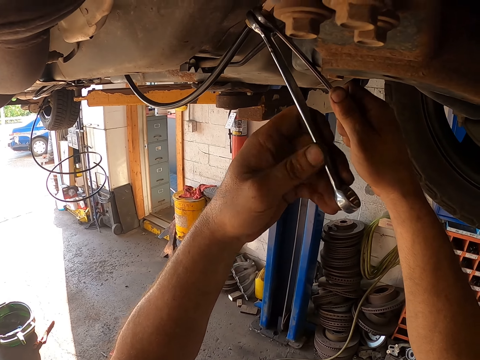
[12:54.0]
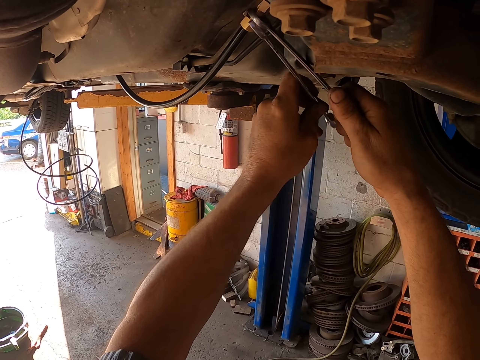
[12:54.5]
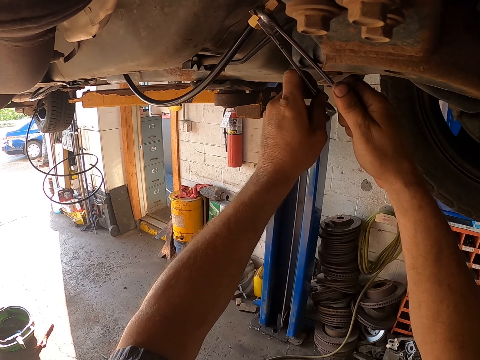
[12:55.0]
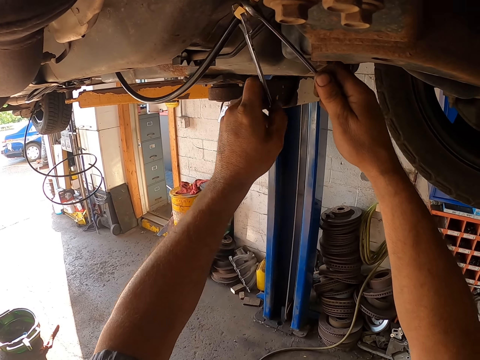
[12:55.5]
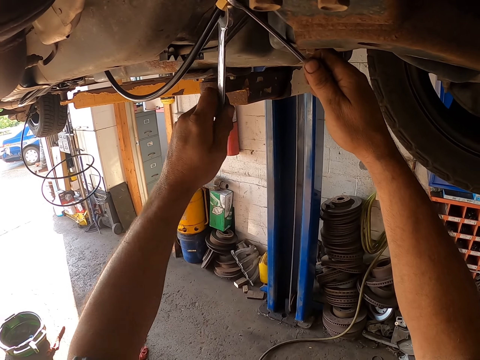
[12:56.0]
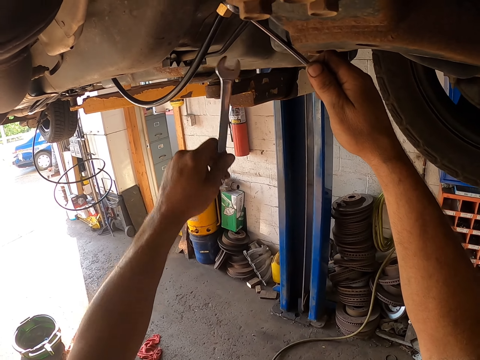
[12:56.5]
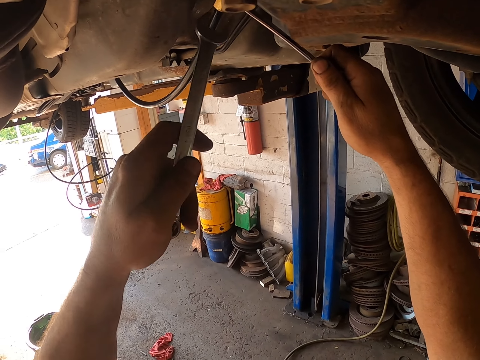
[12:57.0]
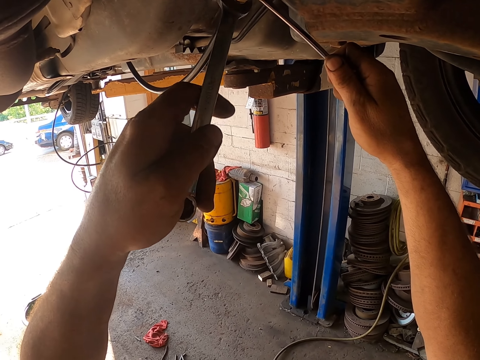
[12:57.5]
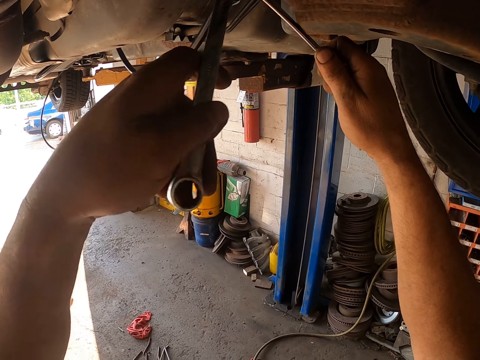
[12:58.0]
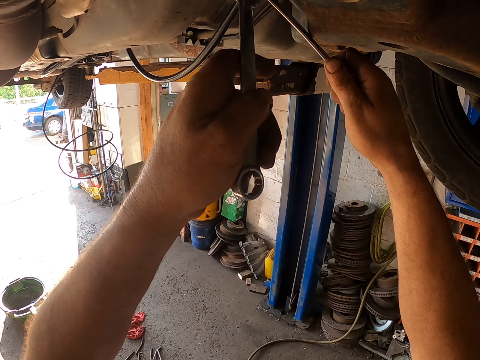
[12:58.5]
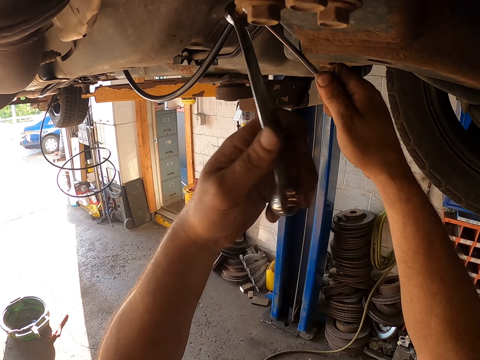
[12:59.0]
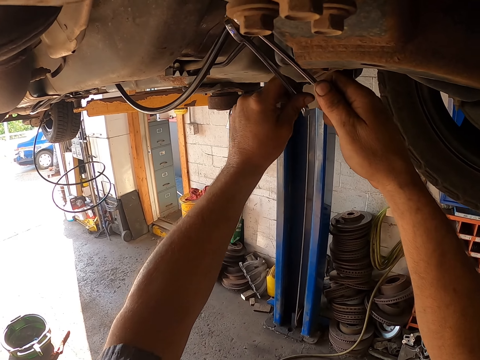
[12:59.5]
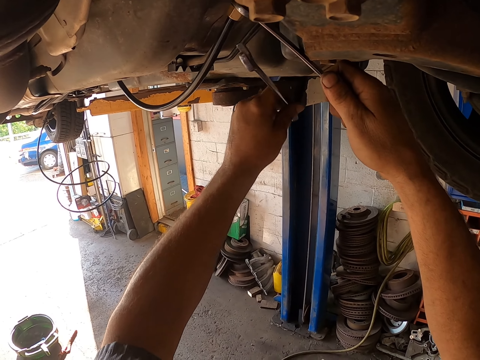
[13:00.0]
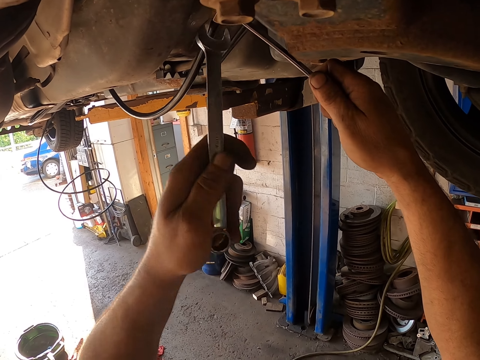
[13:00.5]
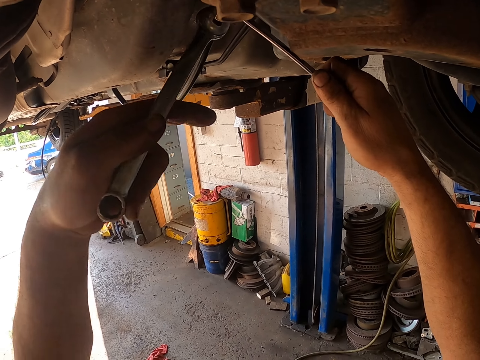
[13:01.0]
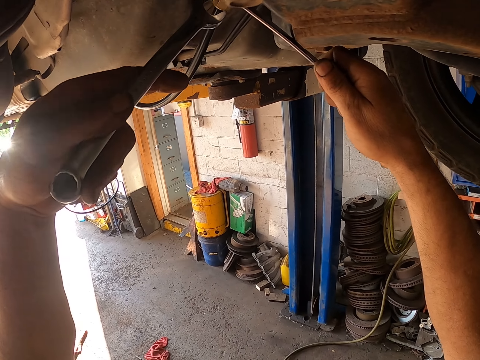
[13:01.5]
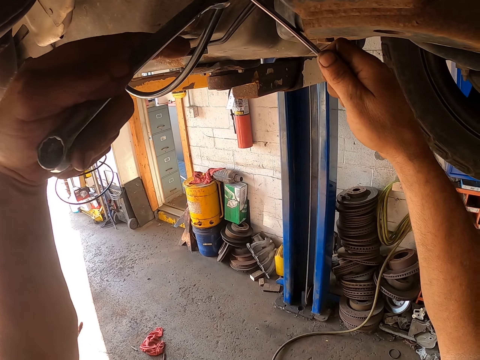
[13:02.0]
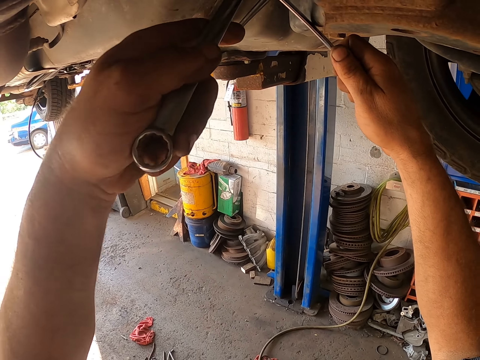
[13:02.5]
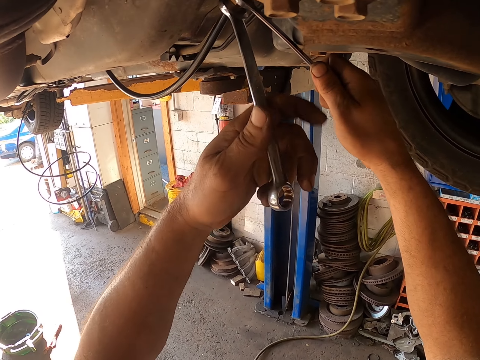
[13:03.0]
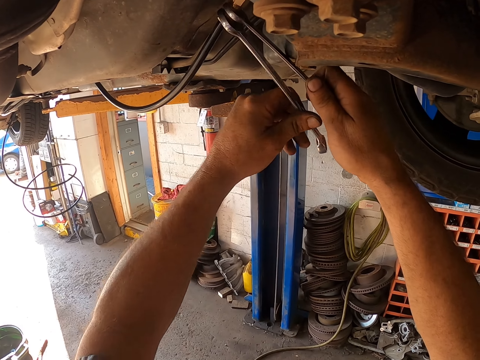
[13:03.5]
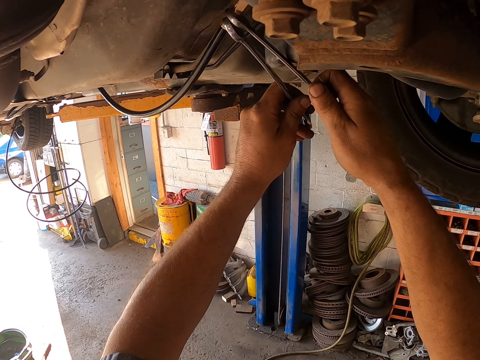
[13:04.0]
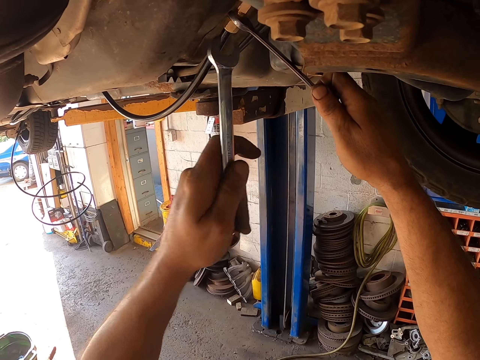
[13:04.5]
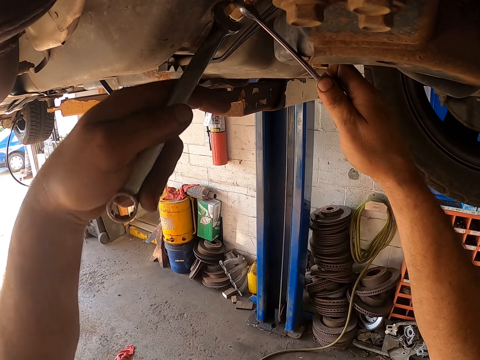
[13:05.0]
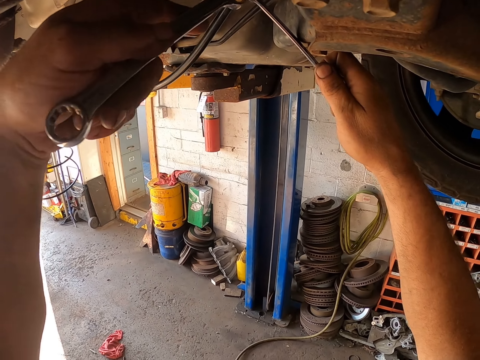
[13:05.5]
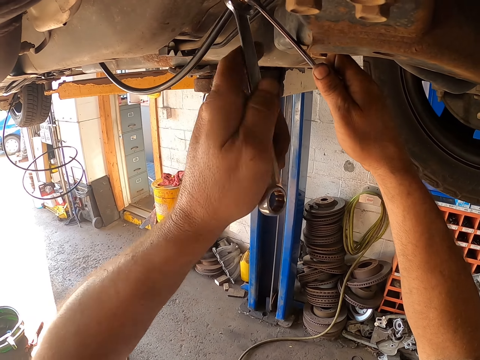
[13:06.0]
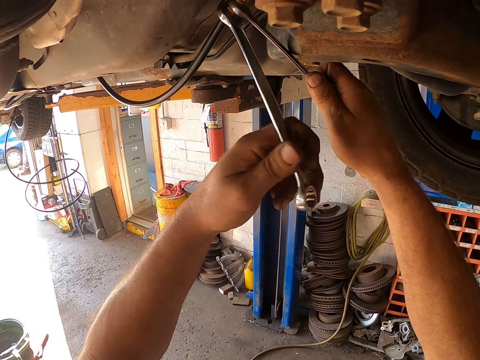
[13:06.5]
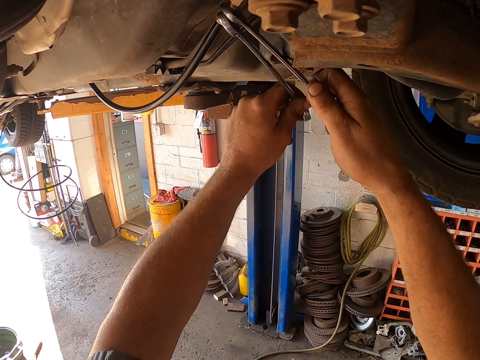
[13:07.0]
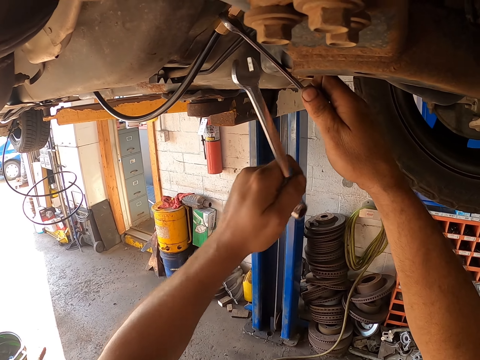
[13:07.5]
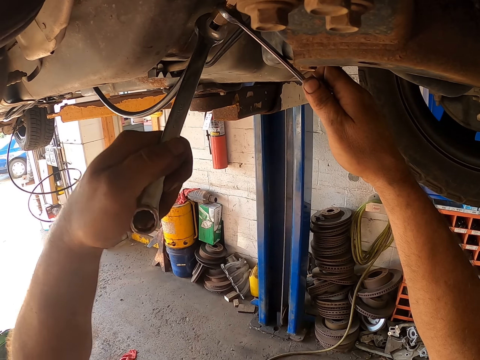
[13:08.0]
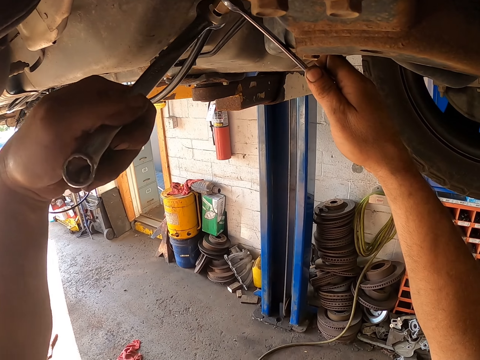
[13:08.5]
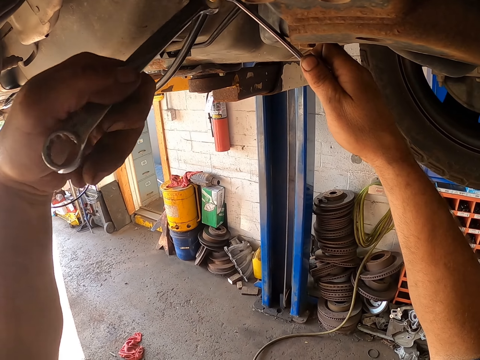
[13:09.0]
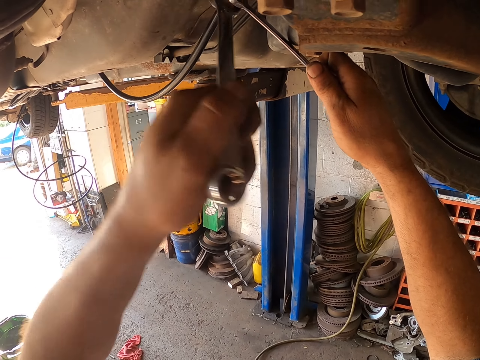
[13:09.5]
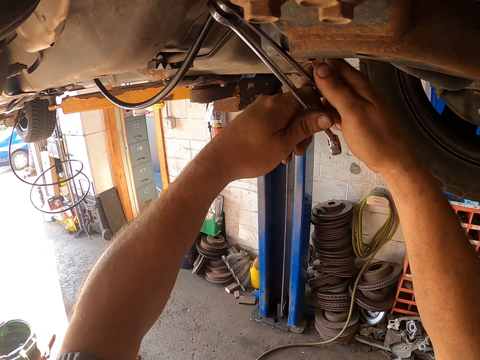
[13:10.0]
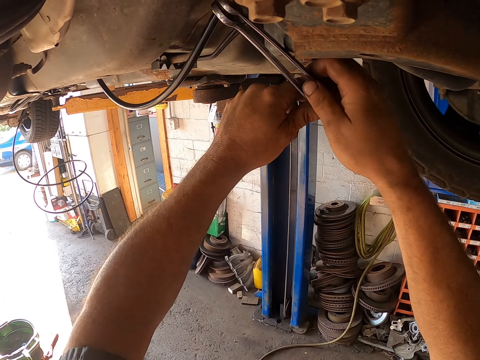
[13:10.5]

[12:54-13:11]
The camera wearer tightens a nut with a spanner. They tighten nuts with the spanner. They tighten the nut with the spanner. They tighten the nut with the spanner again.

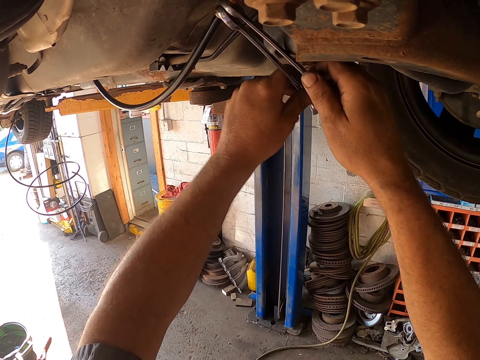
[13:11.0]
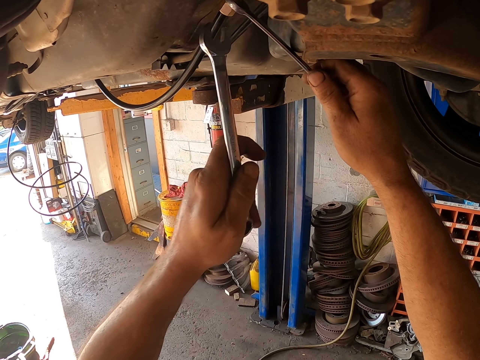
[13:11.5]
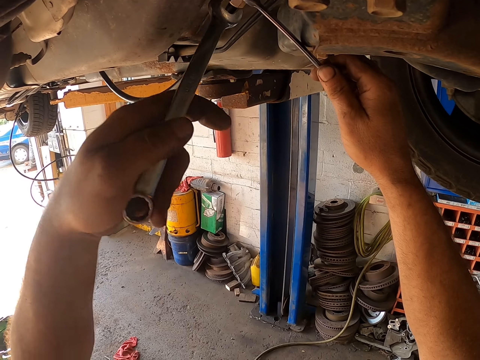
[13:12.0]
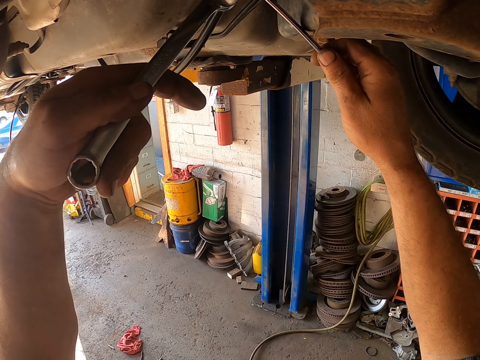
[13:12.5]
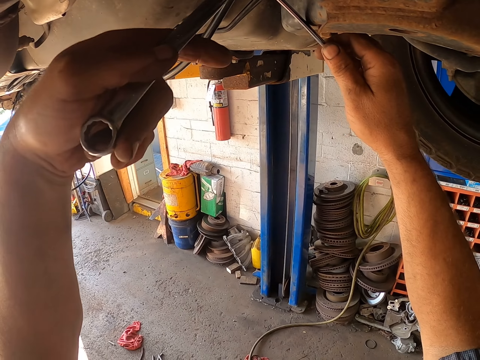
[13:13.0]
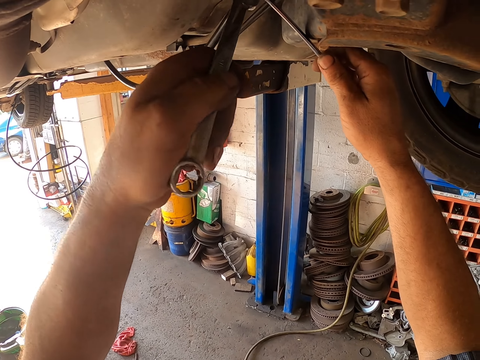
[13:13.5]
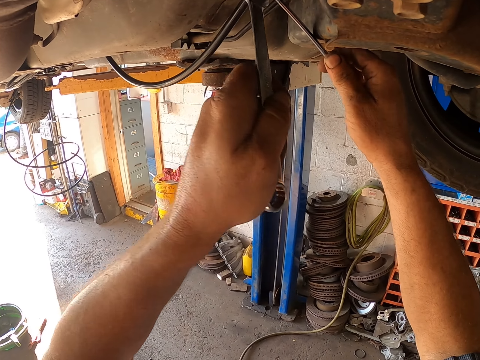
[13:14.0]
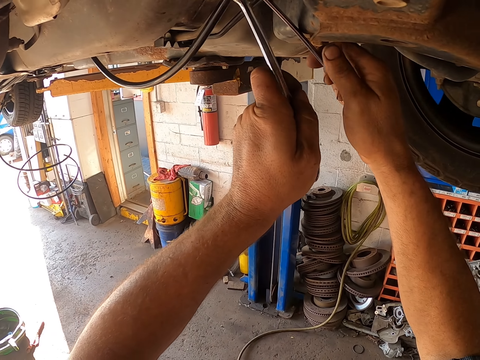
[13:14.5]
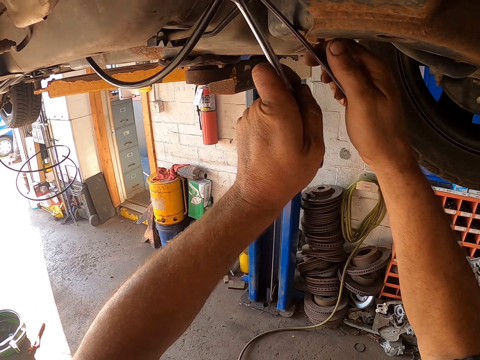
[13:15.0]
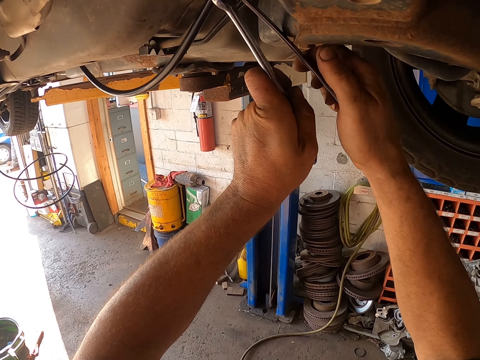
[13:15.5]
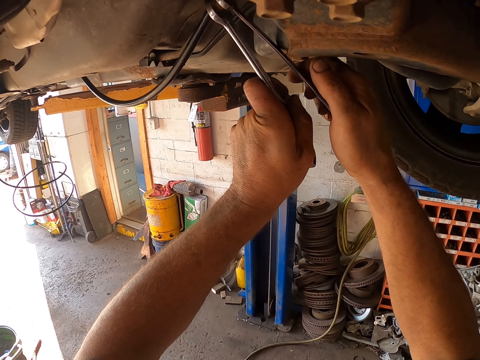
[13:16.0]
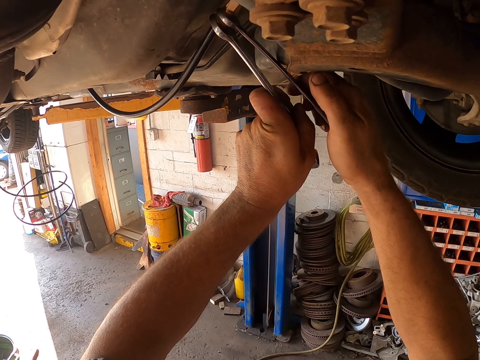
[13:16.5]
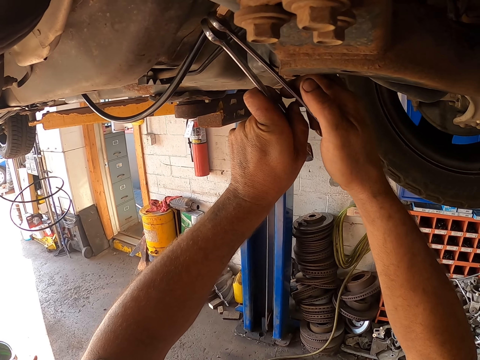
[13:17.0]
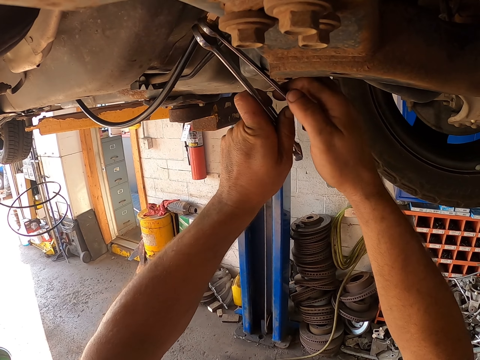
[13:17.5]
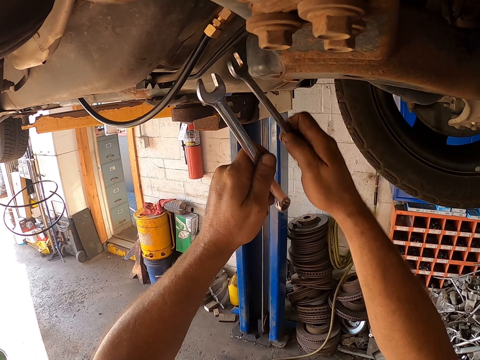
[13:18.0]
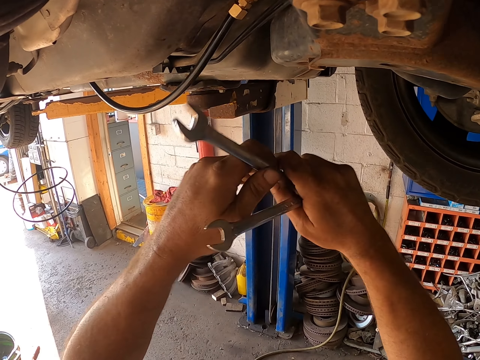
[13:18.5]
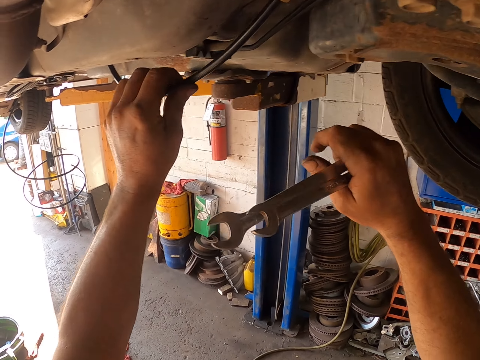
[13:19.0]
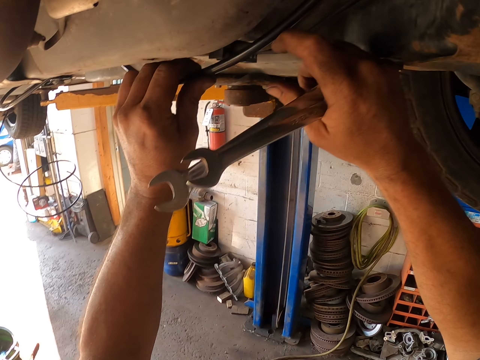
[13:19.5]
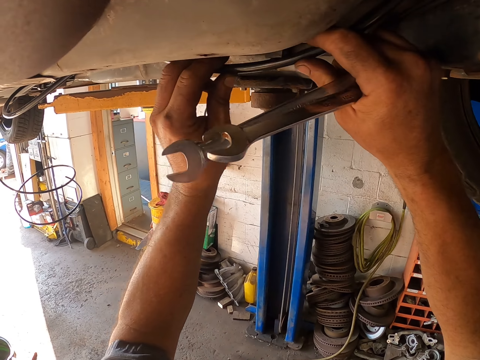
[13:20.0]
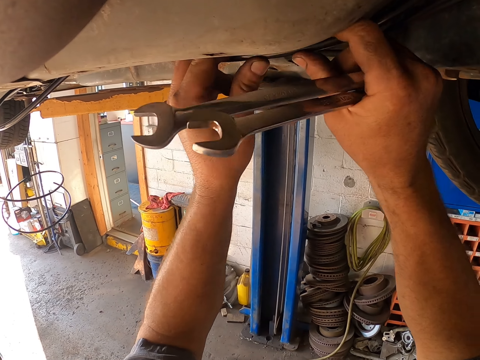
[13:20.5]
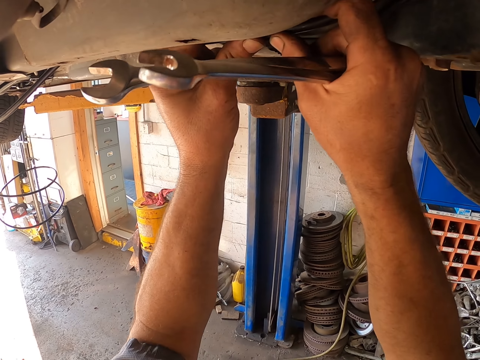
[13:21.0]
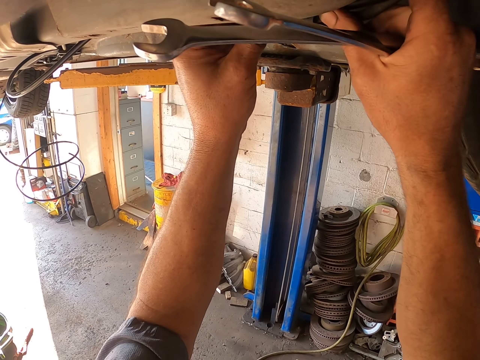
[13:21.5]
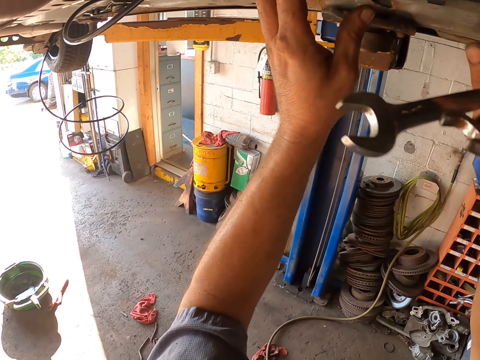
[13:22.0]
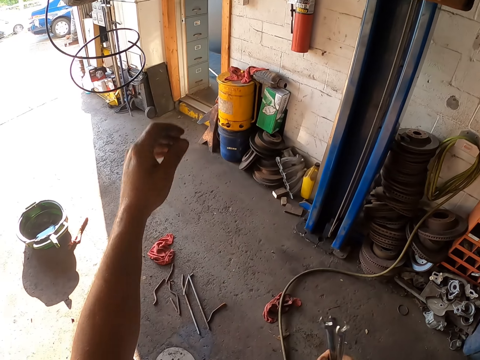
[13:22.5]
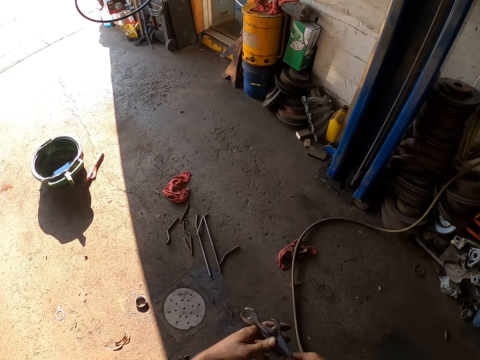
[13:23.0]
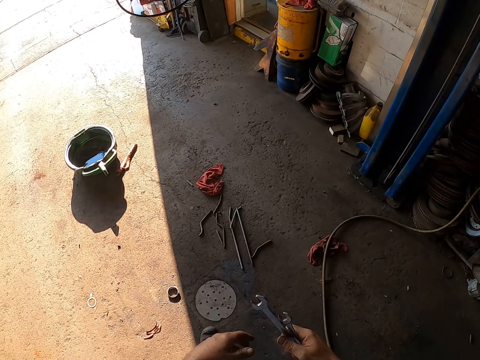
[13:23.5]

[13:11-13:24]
The camera wearer tightens the nut with a spanner. He moves the spanner away from the nut. He moves it away again. He holds the spanner with the other hand. He holds the tube or pipe with his hands. He attaches the pipe on the car chassis. He moves his hands away from the car. He stands on the floor. He touches the spanners.
